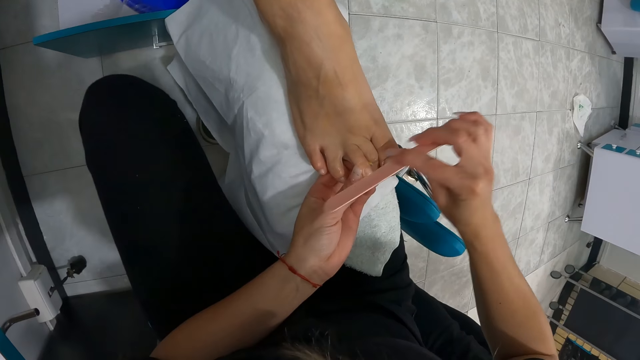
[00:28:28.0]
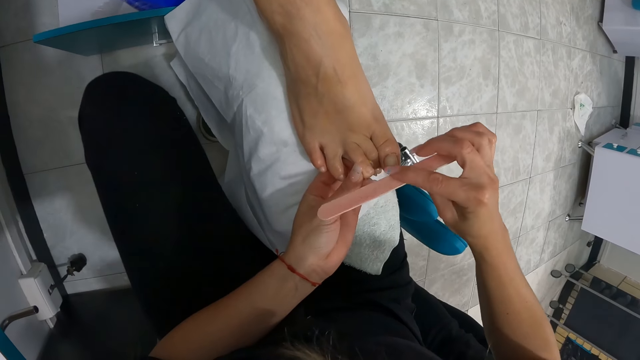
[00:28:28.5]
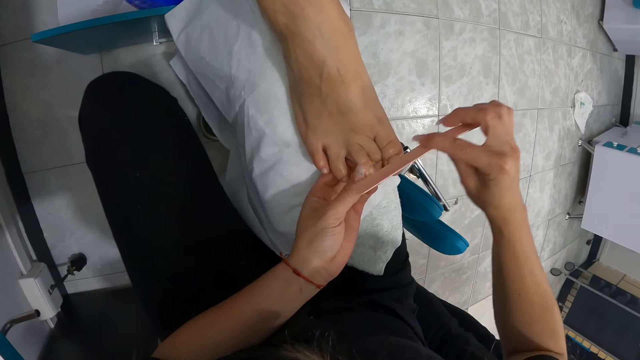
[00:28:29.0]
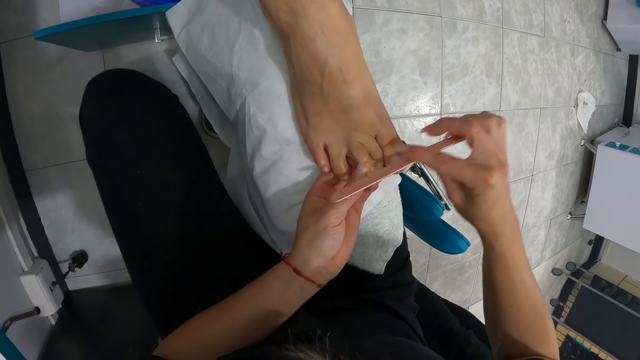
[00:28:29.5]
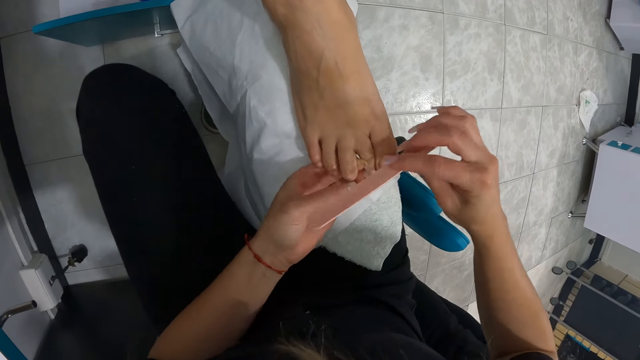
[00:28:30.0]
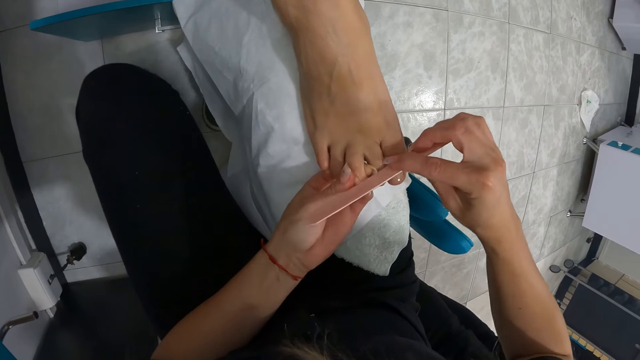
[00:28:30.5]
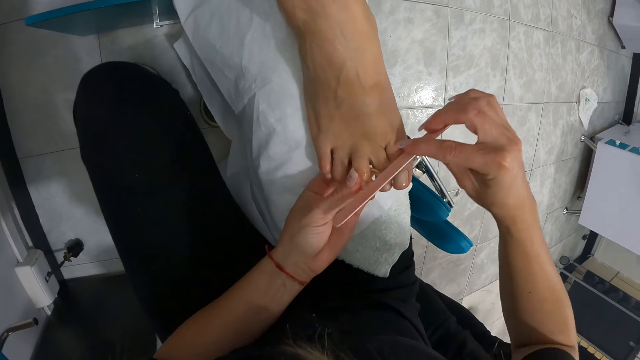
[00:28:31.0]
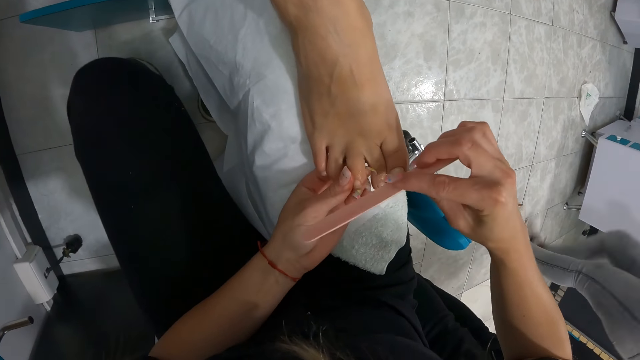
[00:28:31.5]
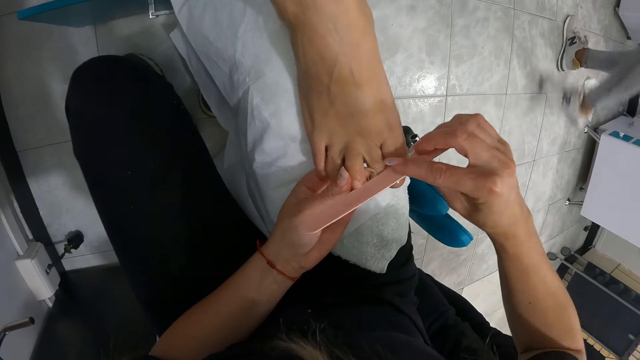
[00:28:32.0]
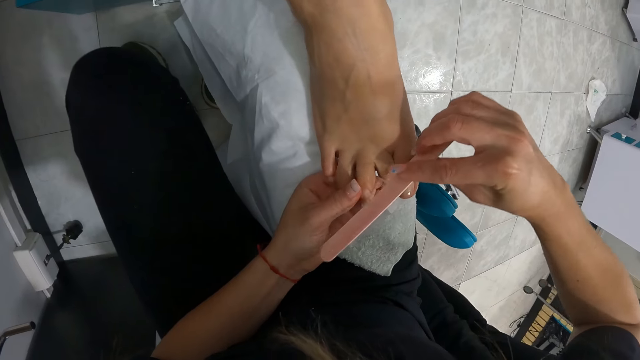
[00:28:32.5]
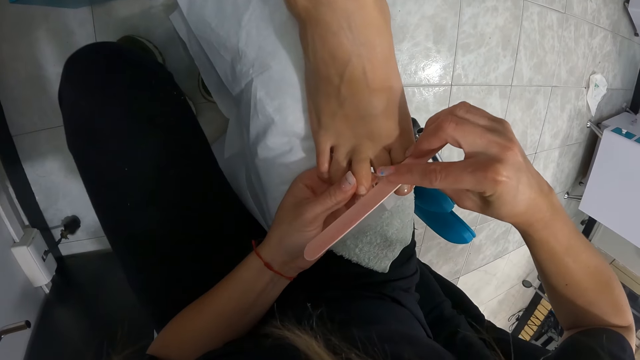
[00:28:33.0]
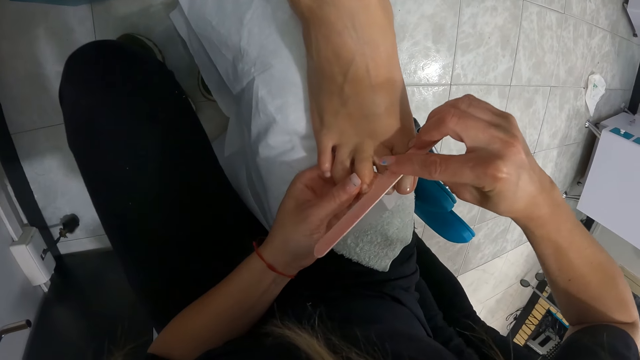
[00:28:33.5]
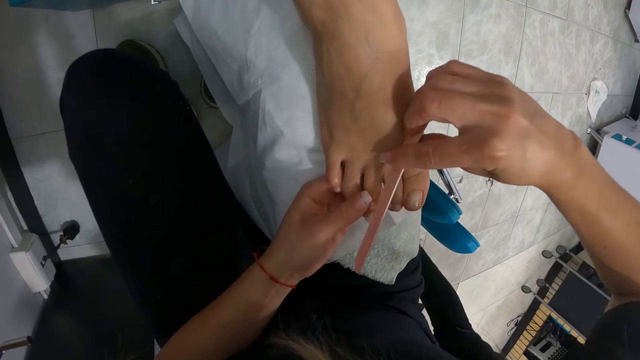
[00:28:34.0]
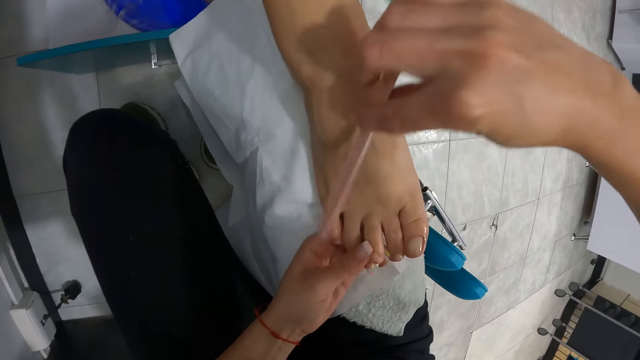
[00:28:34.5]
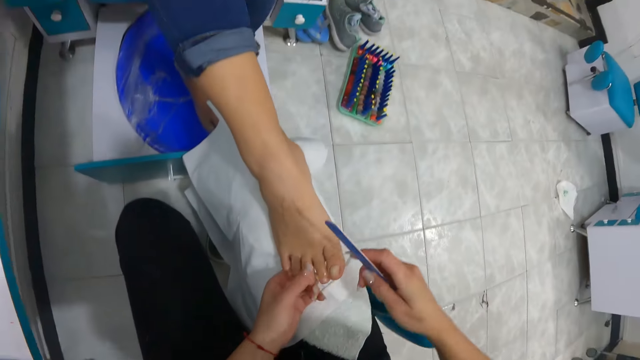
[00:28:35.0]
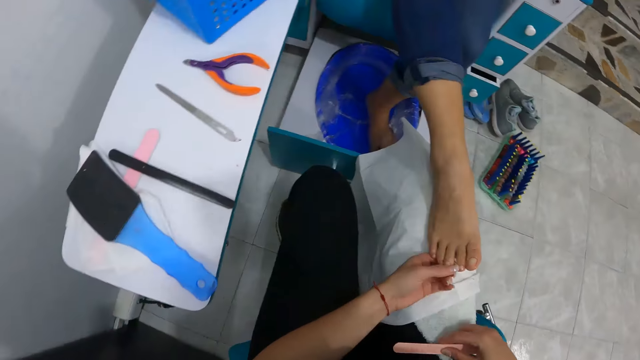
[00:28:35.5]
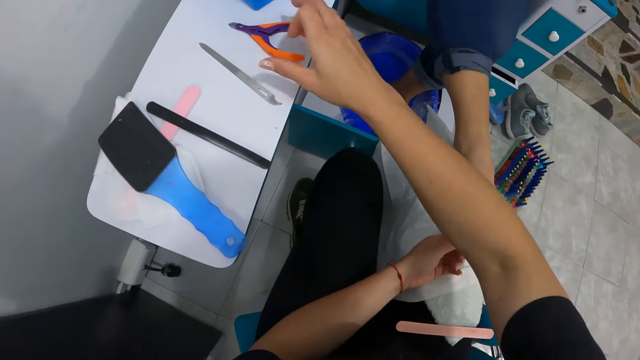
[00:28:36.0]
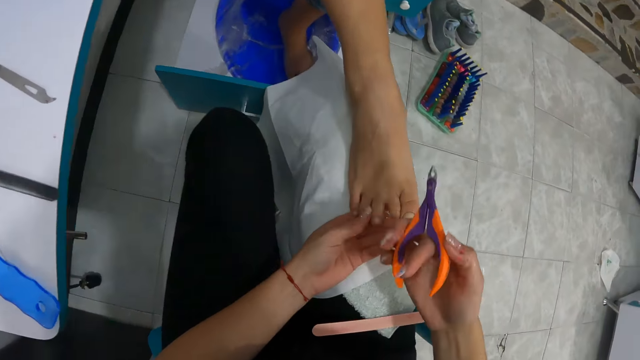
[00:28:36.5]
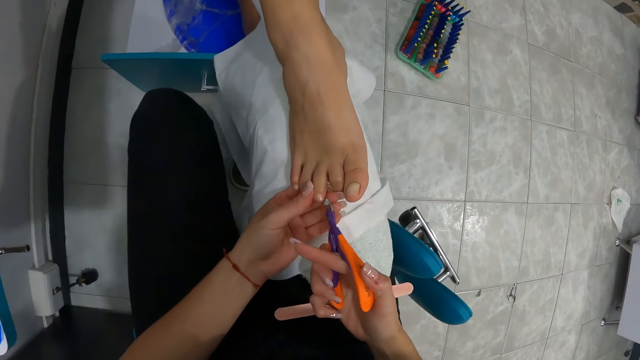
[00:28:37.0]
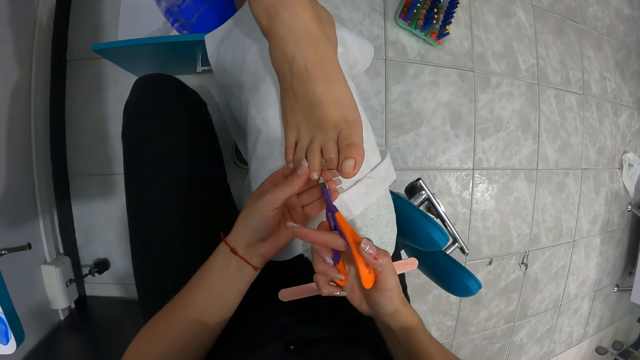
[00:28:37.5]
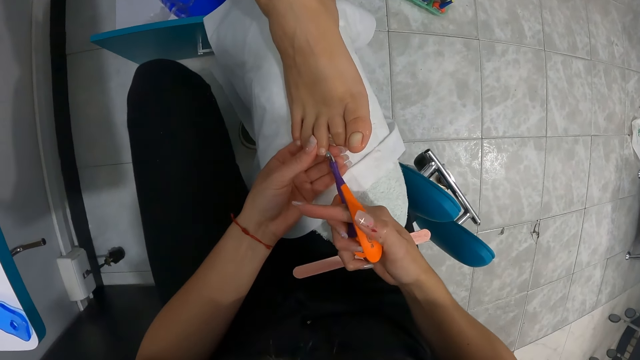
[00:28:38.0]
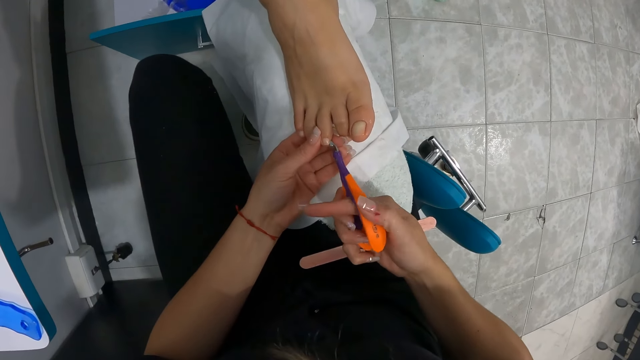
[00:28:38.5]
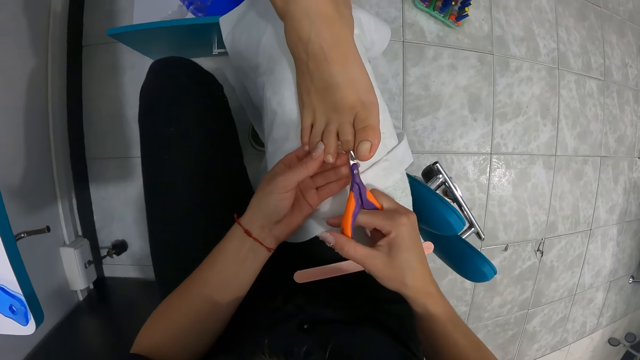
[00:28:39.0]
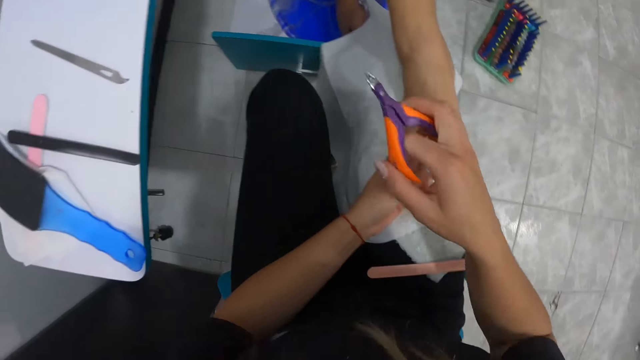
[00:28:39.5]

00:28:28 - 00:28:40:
The camera wearer cleans the toe nail with her left hand. She files the toe nail with the nail file in her right hand. She cleans the toe nail with her left hand. She drops the nail file on her leg with her right hand. She picks up the toe nail clipper cutter or nipper on the table with her right hand. She cleans the toe nail of the woman's right leg with the toe nail clipper cutter in her right hand. She cuts cuticles with the nipper.

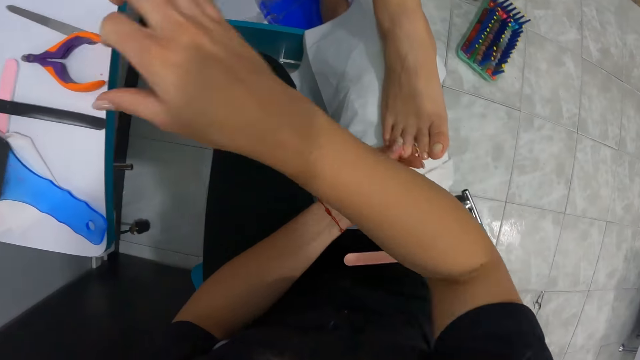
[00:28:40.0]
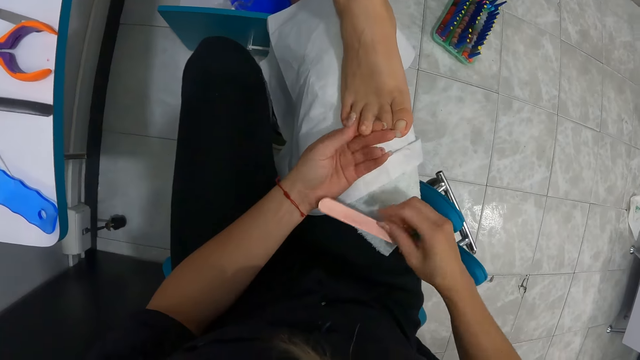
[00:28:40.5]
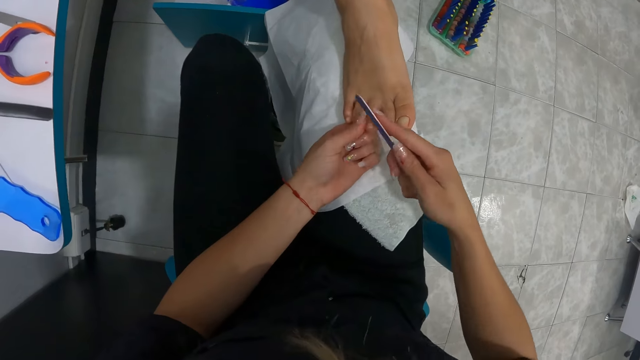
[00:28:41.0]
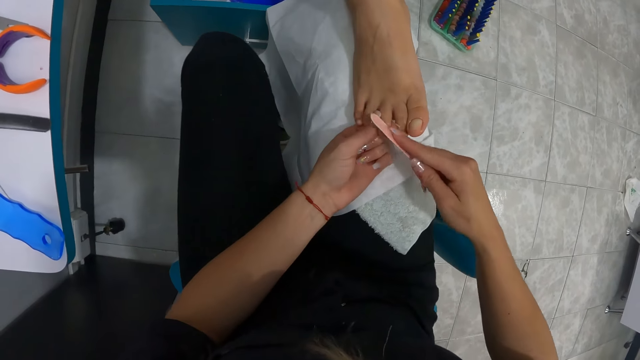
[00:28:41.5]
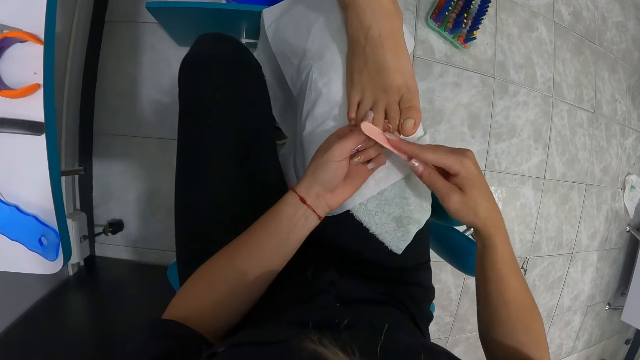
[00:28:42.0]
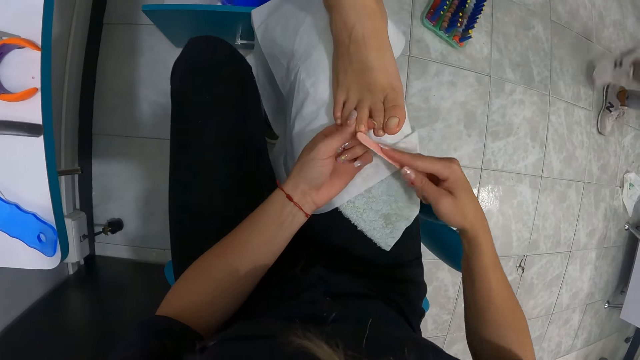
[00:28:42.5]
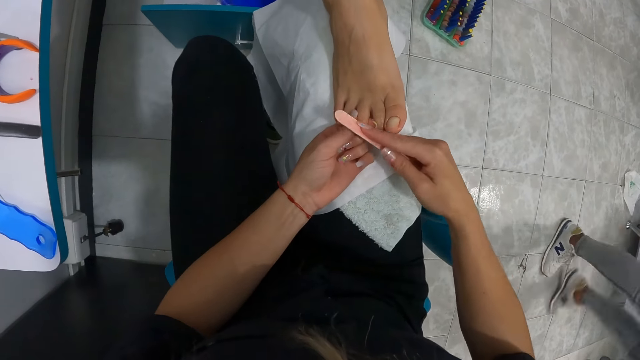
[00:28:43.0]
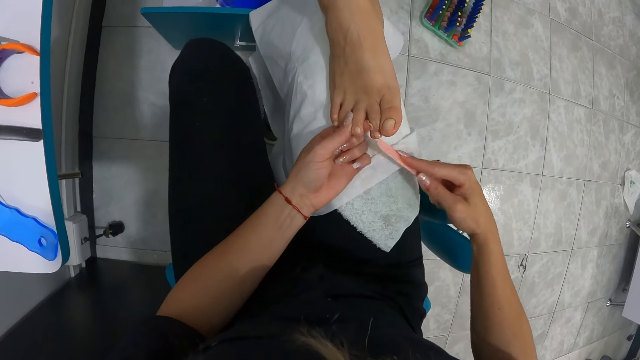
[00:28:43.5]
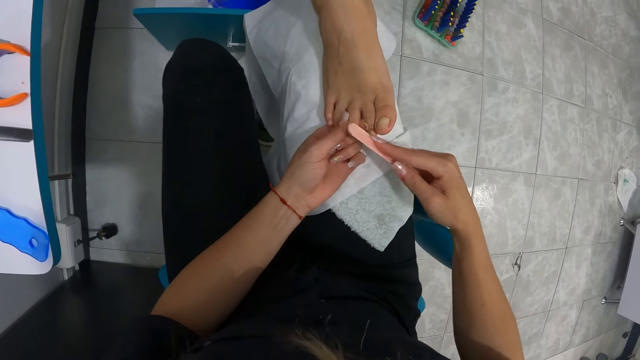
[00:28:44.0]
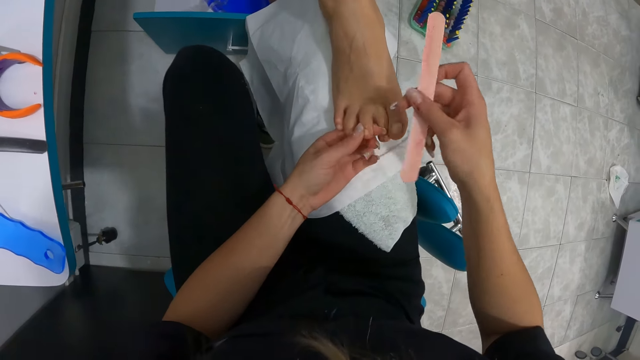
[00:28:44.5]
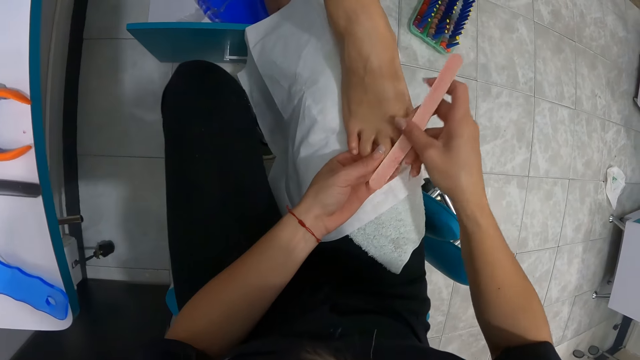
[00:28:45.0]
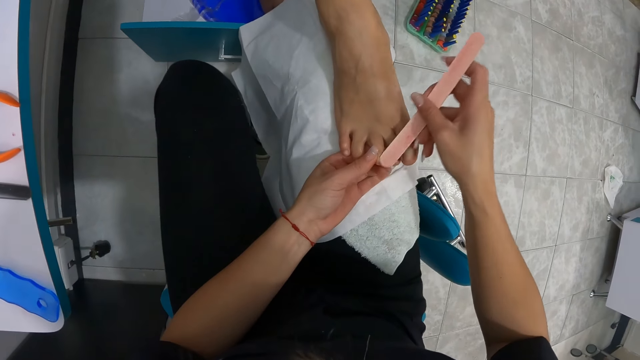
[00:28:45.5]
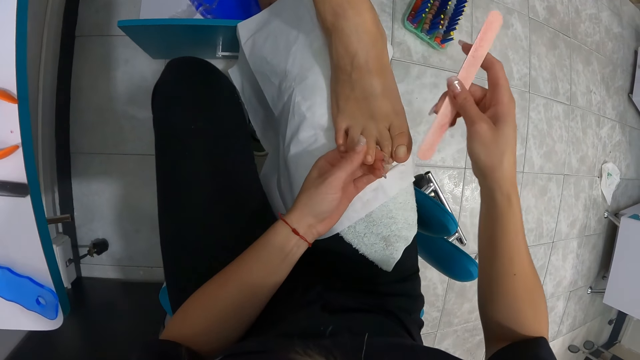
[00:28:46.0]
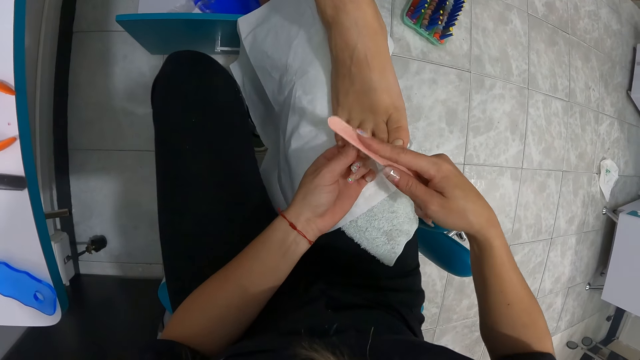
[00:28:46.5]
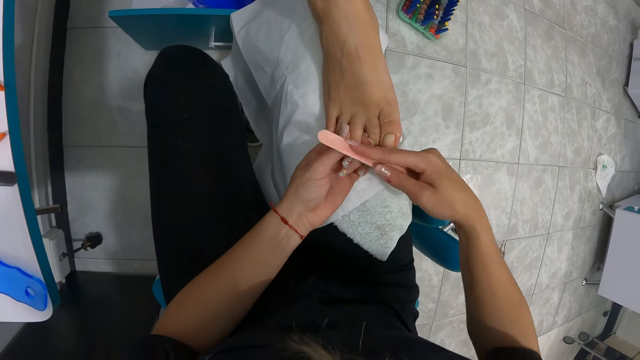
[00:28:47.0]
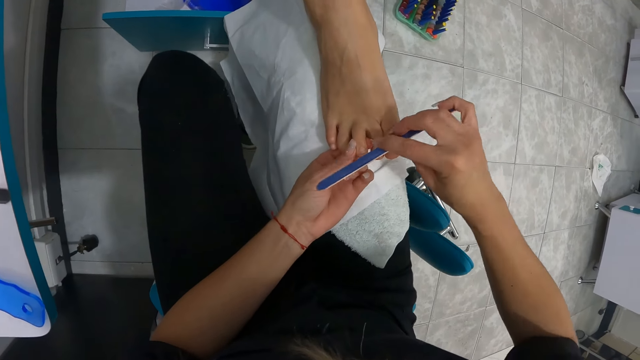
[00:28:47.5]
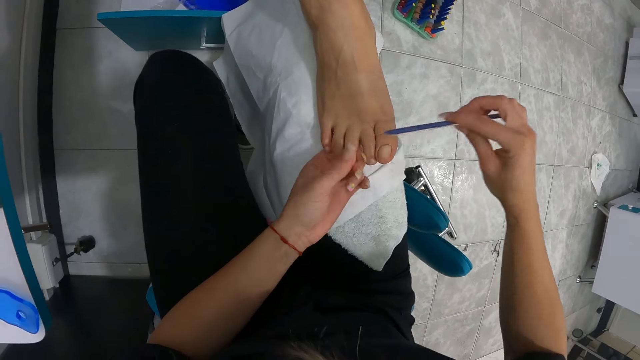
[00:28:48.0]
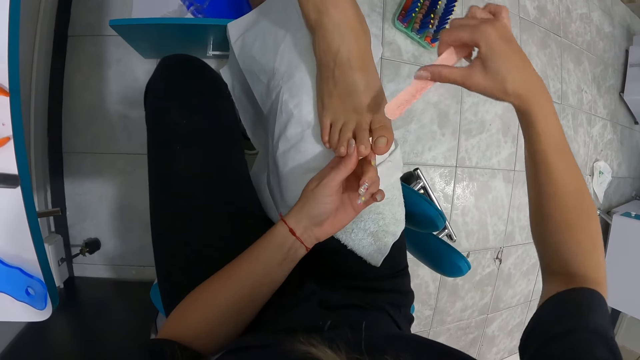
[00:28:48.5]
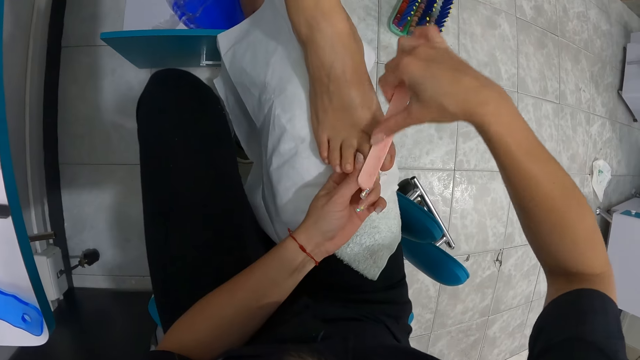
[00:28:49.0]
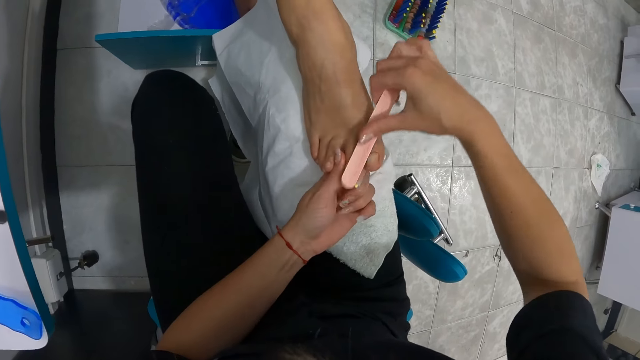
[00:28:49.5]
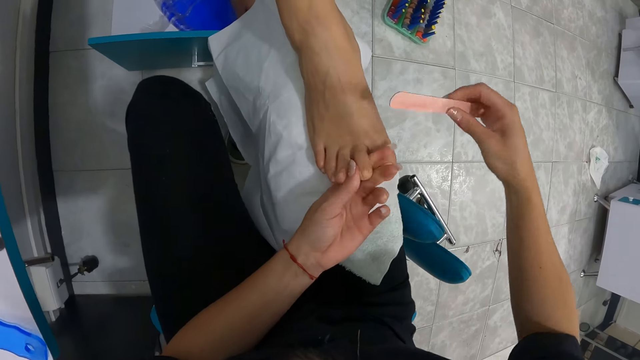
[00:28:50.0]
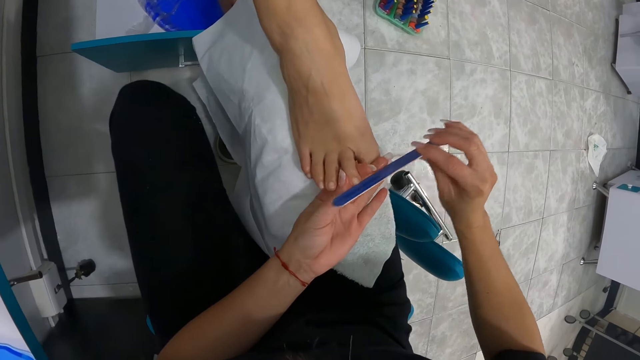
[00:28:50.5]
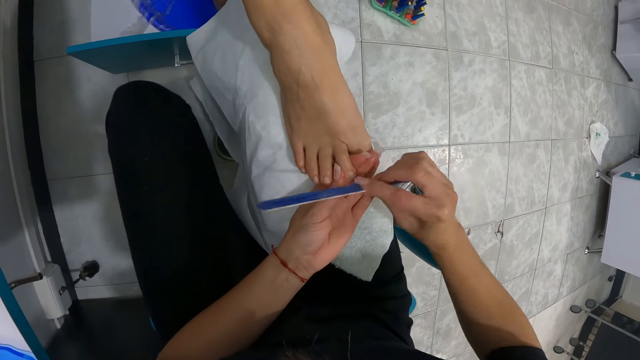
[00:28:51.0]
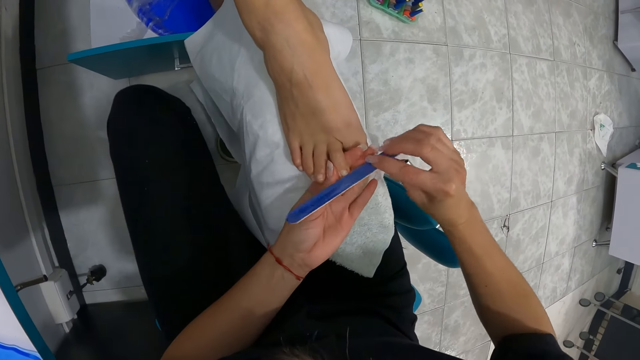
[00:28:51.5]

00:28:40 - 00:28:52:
The camera wearer cleans the toe nail with her left hand. She drops the toe nail clipper cutter on the table with her right hand. She picks up the nail file on her leg with her right hand. She files the toe nail with the nail file in her right hand. She cleans the toe nail with her left hand. She files the toe nail with the nail file in her right hand. She holds the toe nail of the woman's right leg with her left hand. She files the toe nail with the nail file in her right hand.
